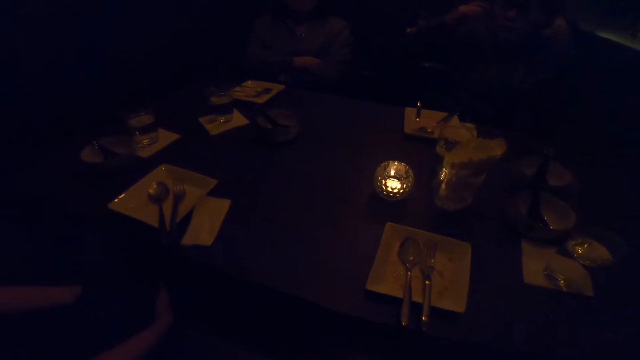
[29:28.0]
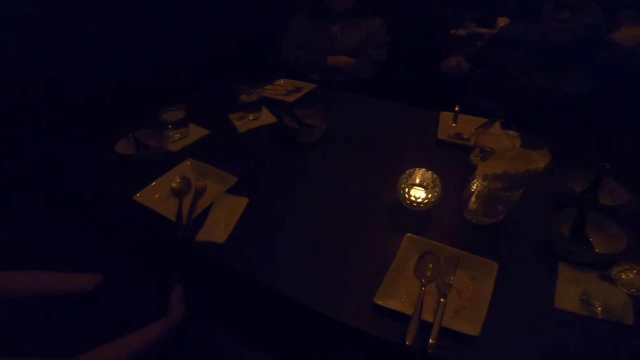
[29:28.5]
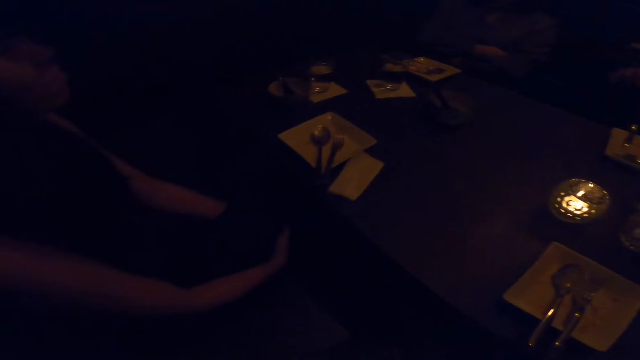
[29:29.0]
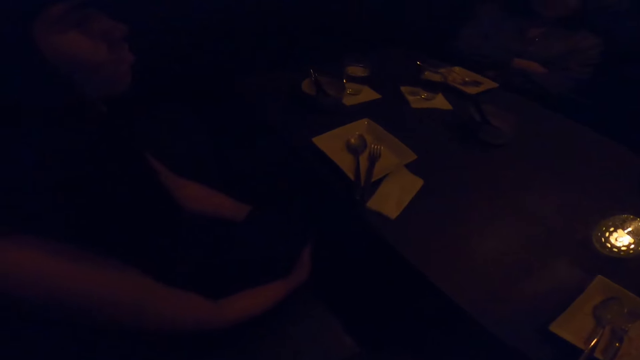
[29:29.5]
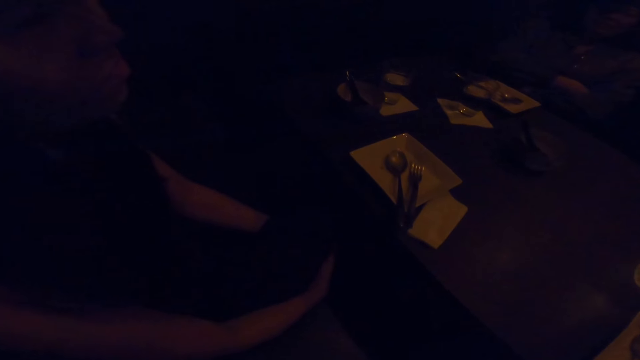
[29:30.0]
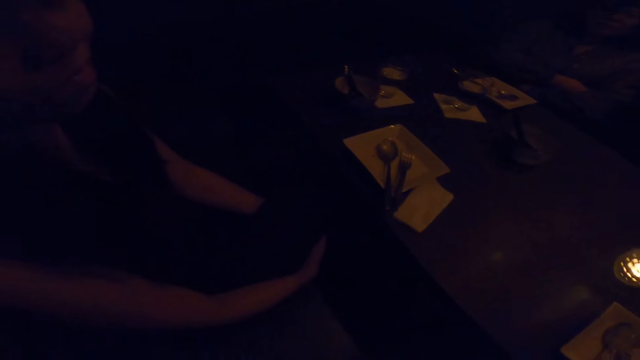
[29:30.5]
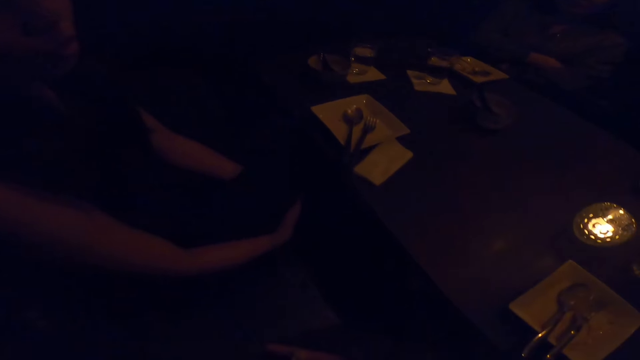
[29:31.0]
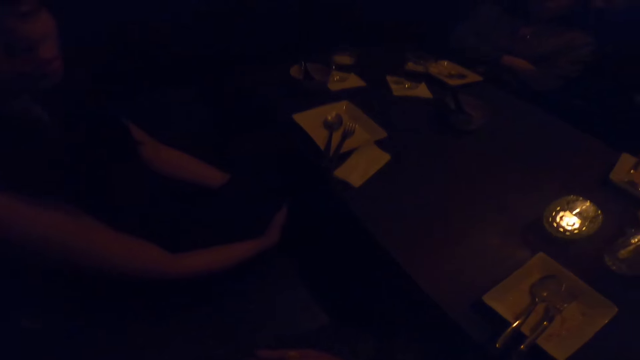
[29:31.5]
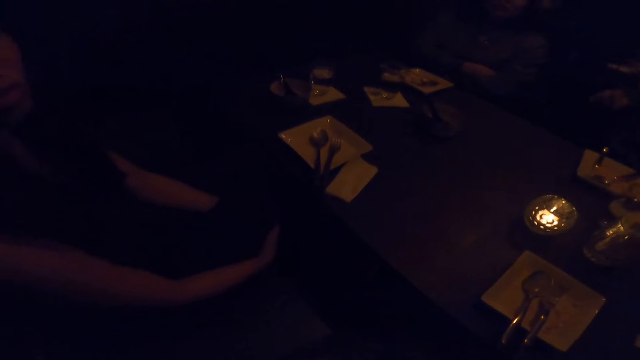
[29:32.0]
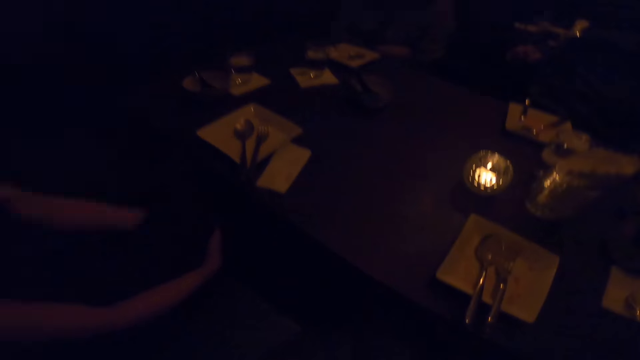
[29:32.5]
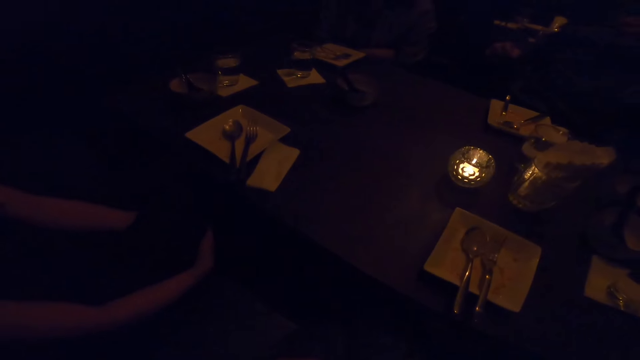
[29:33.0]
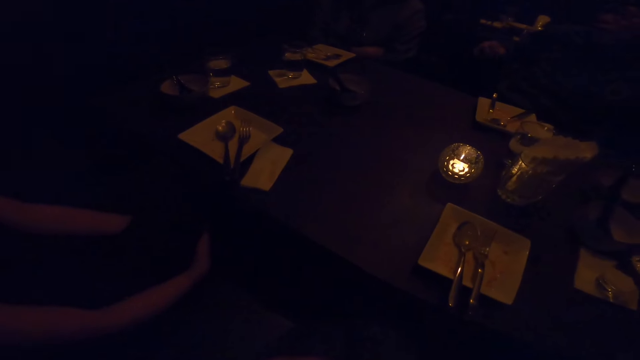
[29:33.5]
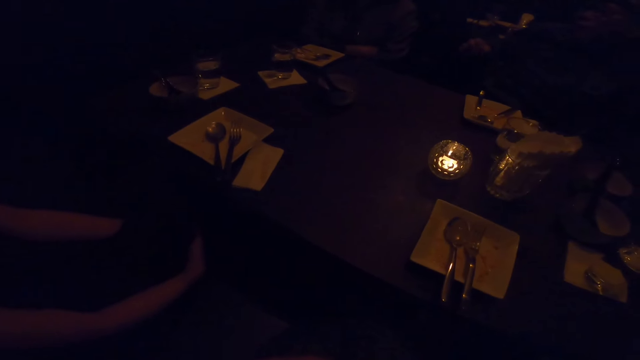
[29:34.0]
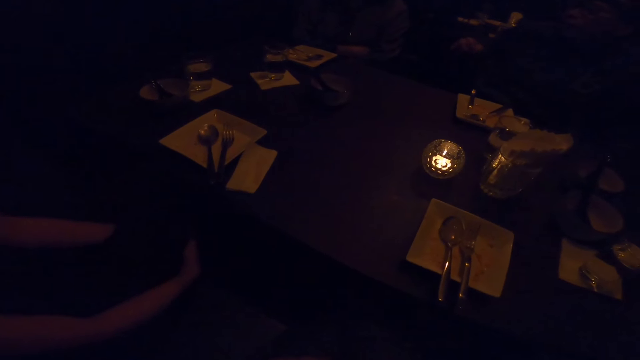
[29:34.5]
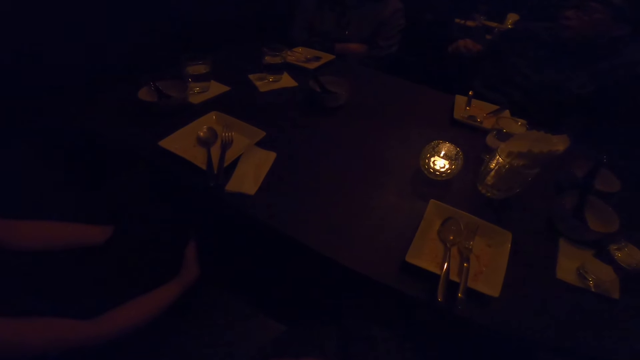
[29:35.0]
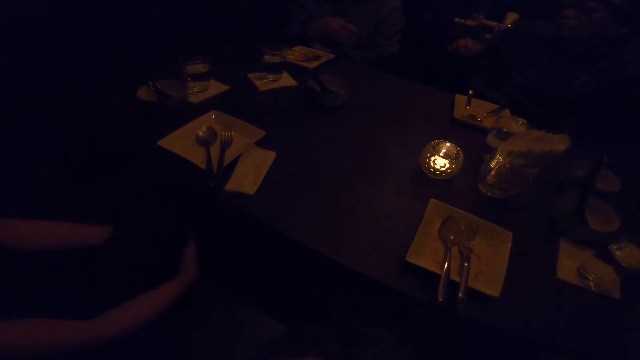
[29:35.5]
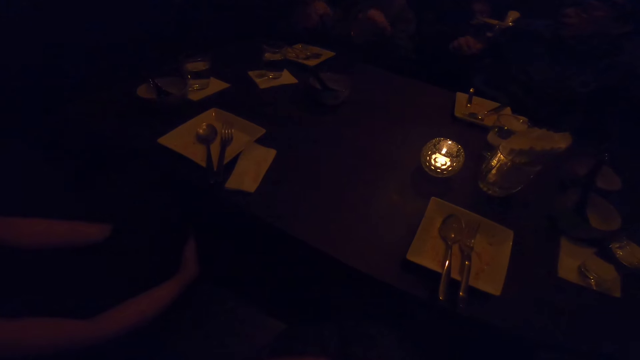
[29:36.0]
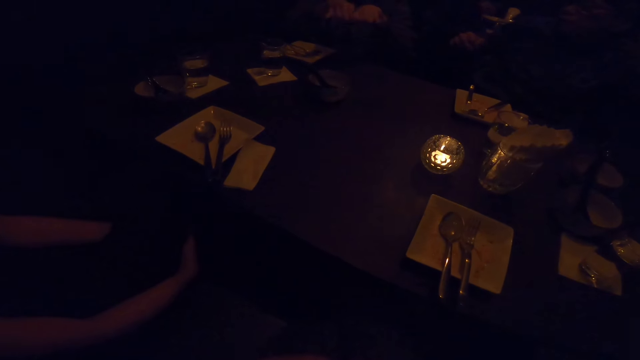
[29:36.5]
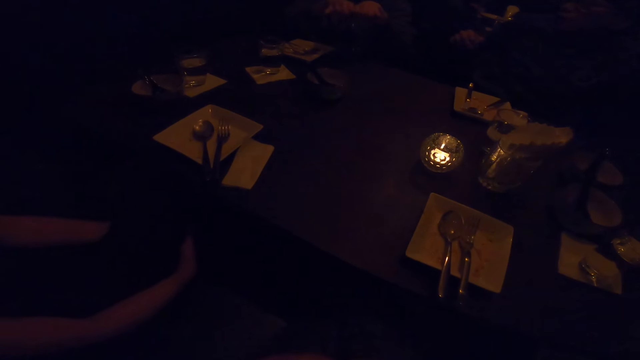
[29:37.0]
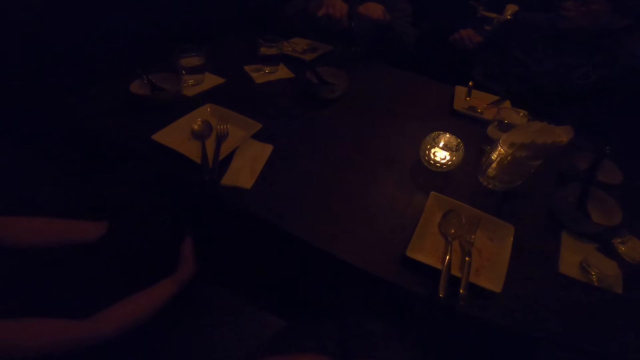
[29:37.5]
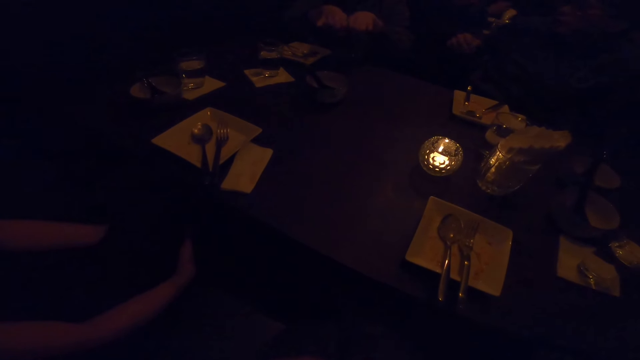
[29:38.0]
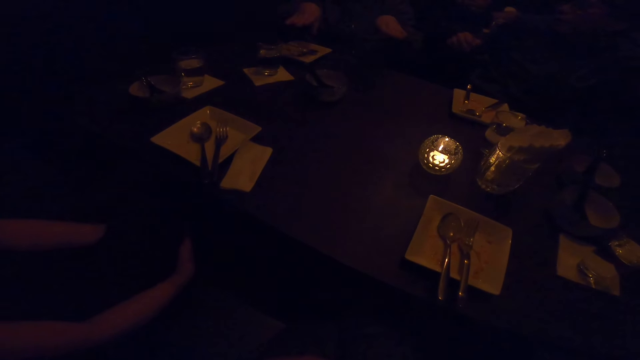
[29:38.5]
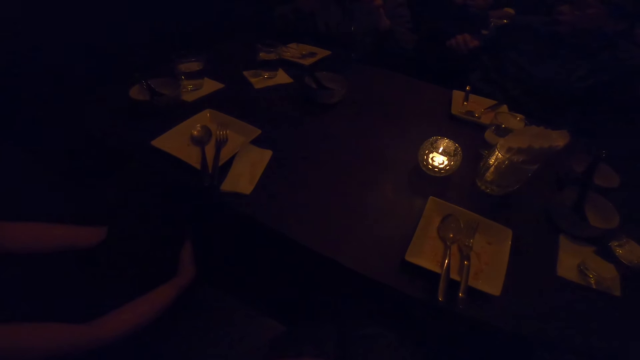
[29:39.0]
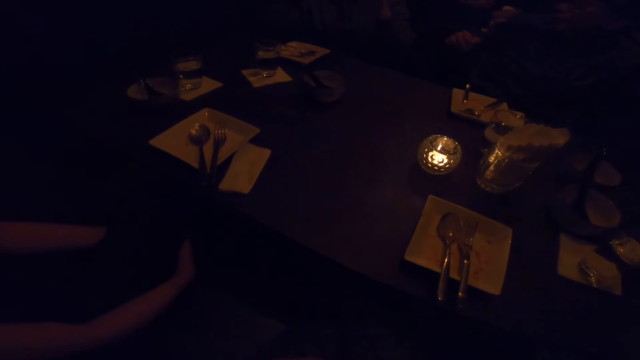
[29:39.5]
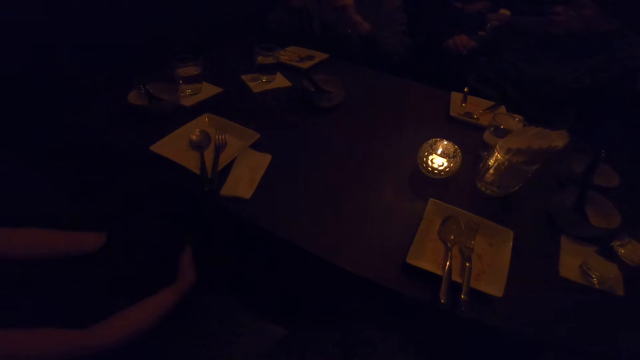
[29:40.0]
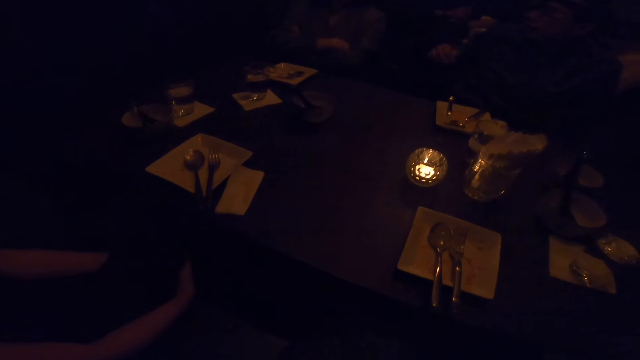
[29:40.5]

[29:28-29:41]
The camera wearer looks at a person. Another person talks.

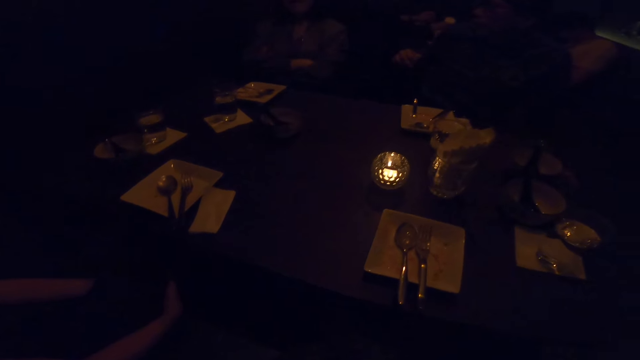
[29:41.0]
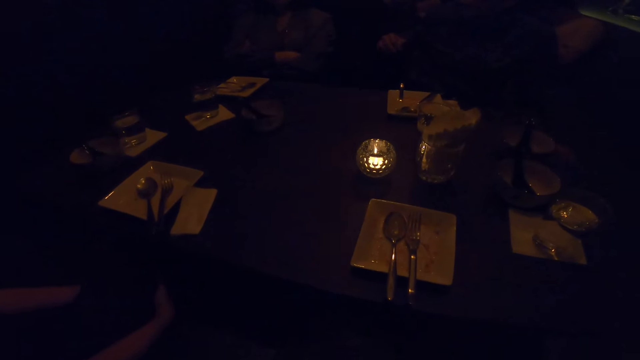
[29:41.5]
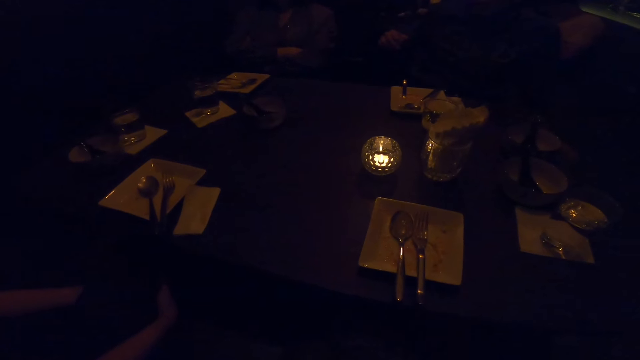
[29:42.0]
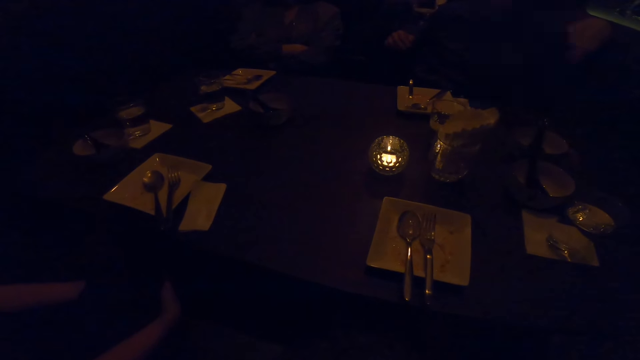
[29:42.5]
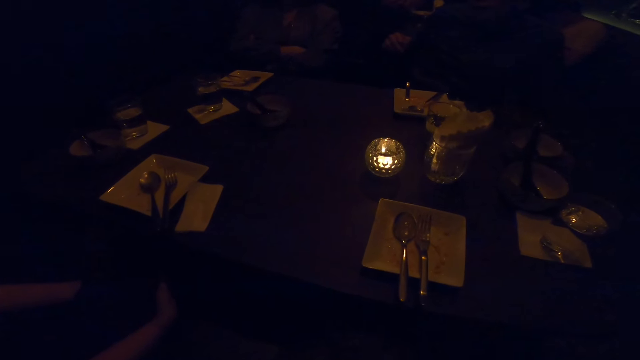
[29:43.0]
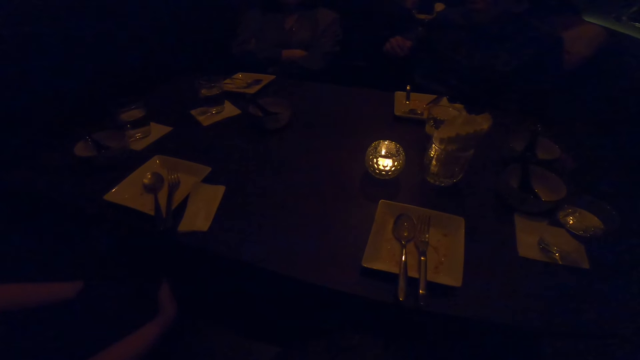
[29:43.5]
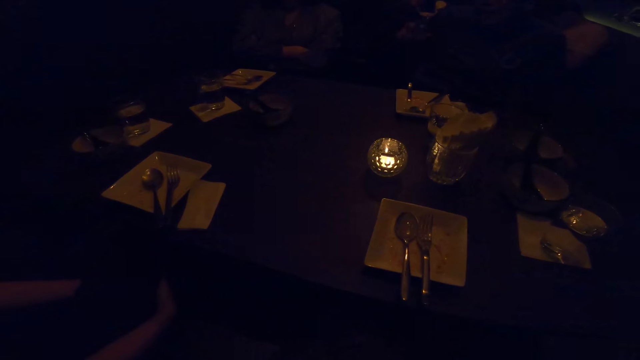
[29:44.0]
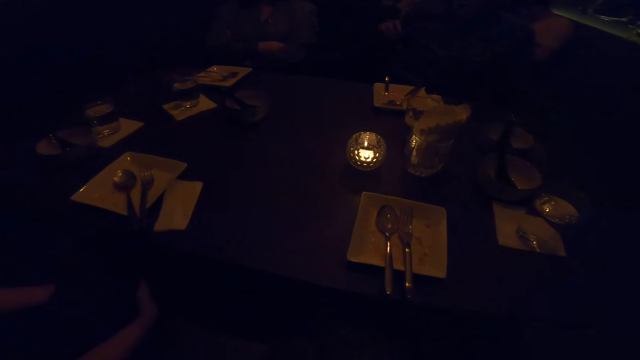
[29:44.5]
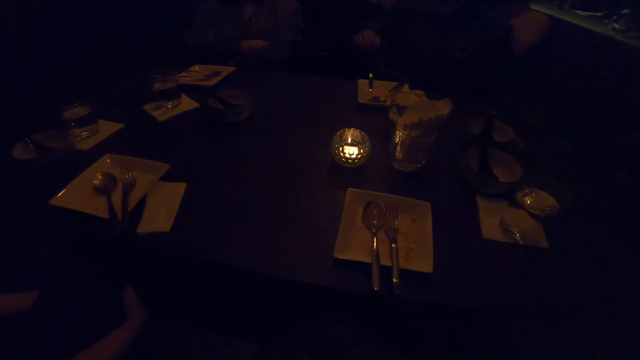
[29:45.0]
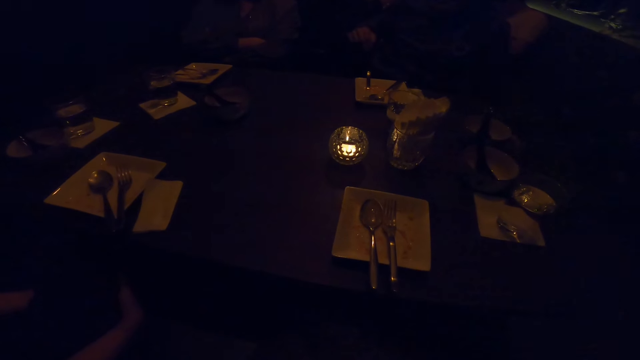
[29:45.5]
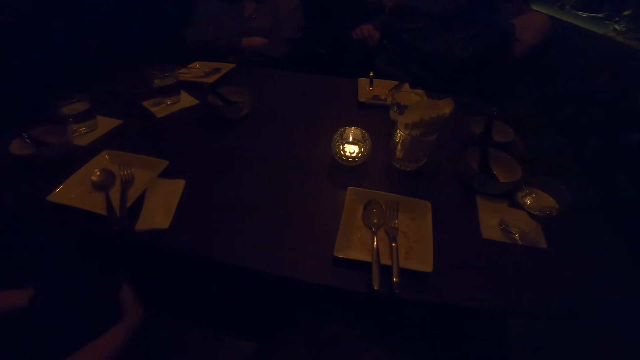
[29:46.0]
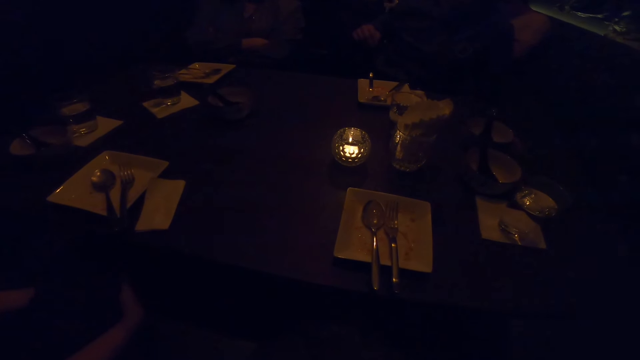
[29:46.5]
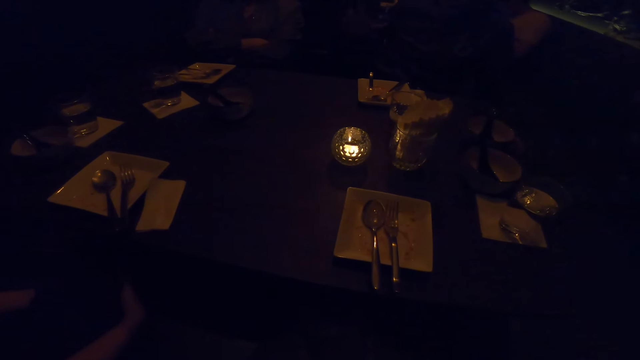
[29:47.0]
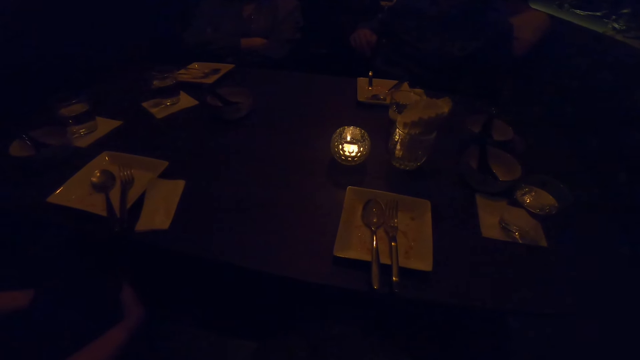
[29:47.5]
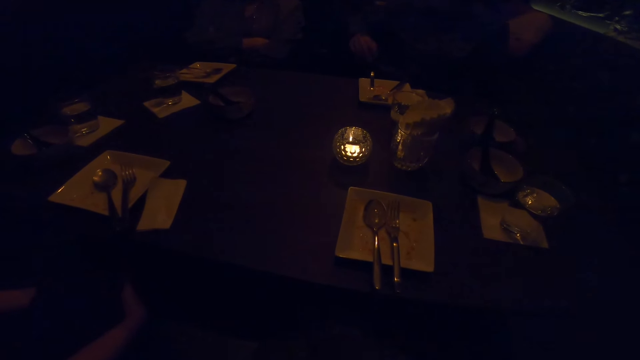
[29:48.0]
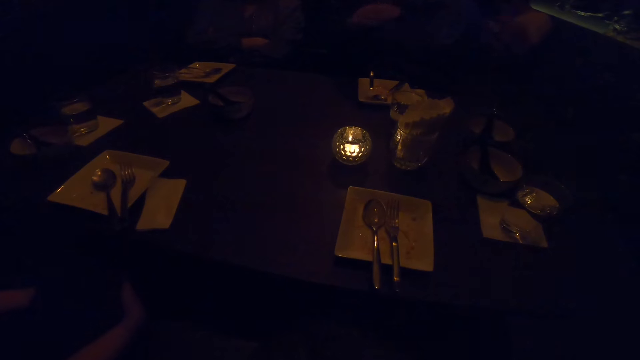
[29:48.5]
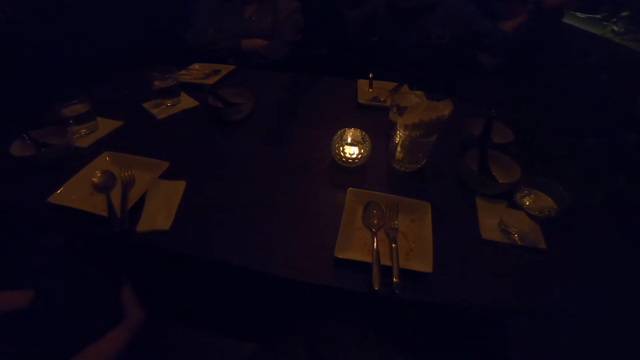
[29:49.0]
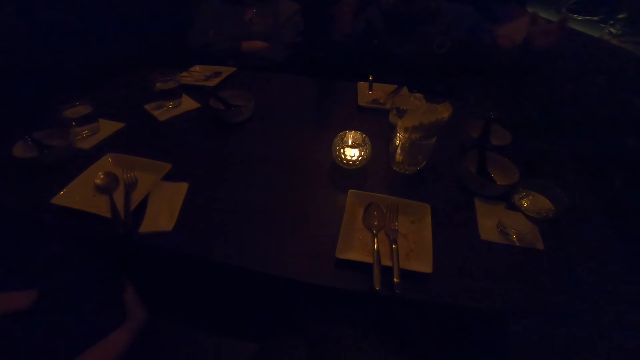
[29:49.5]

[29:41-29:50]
A person talks.
